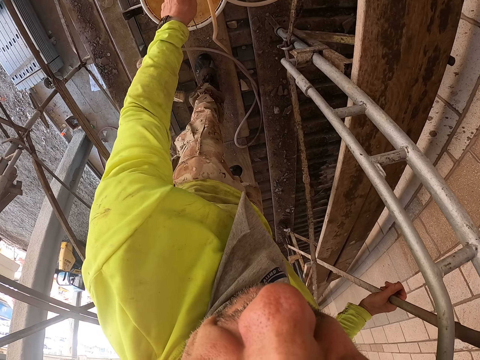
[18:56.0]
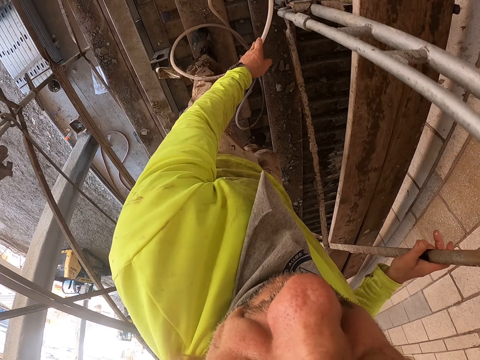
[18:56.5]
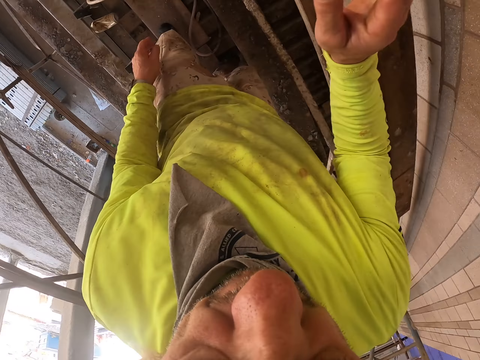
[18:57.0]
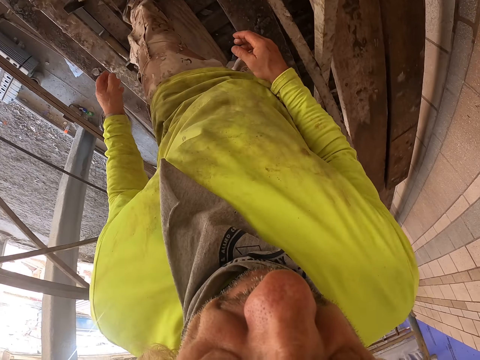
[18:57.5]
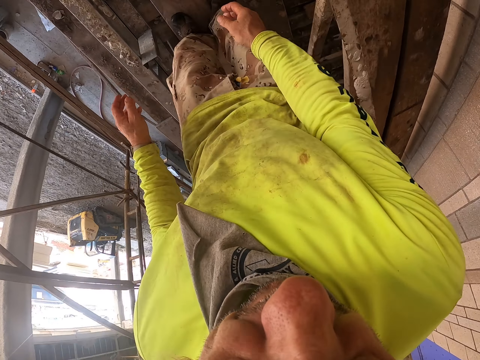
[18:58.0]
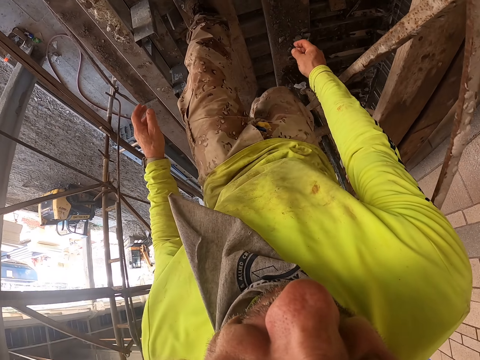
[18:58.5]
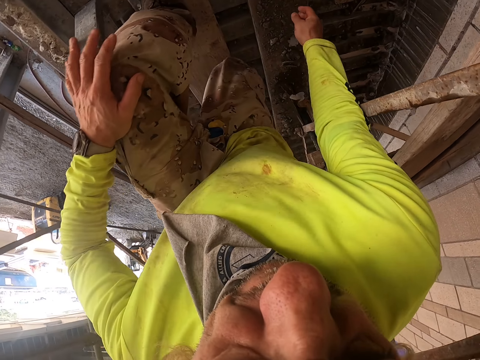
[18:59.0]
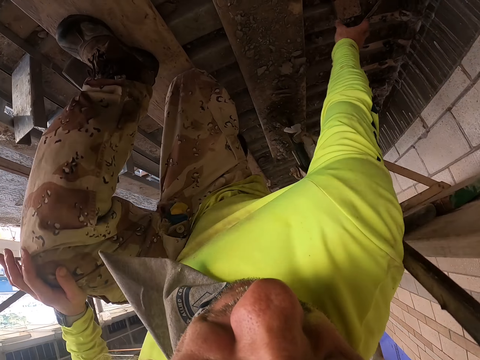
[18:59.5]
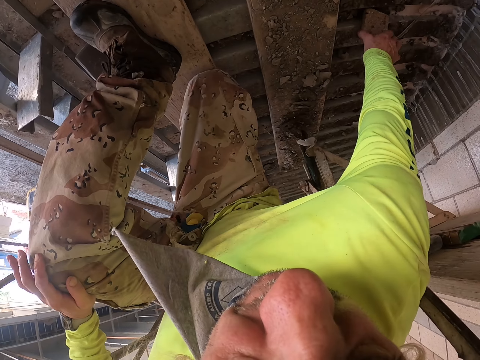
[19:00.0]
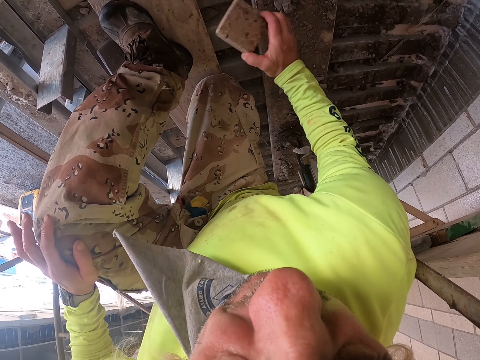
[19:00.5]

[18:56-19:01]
The camera wearer returns the bucket. They walk back. They pick up the wall scrubber.

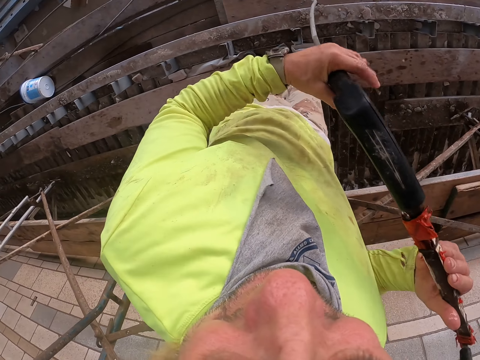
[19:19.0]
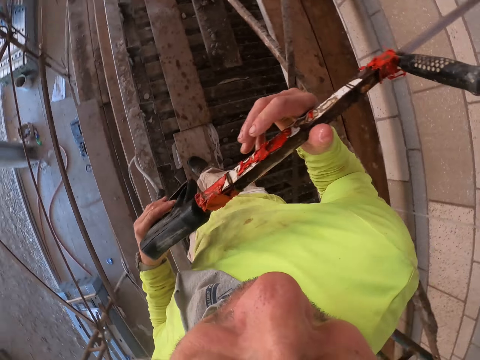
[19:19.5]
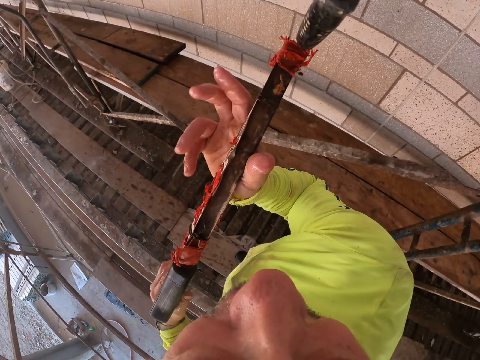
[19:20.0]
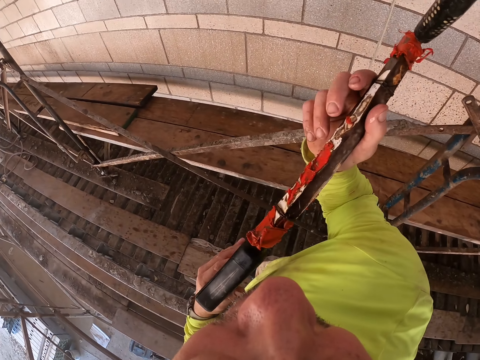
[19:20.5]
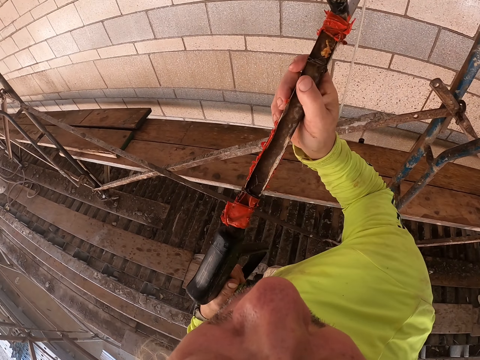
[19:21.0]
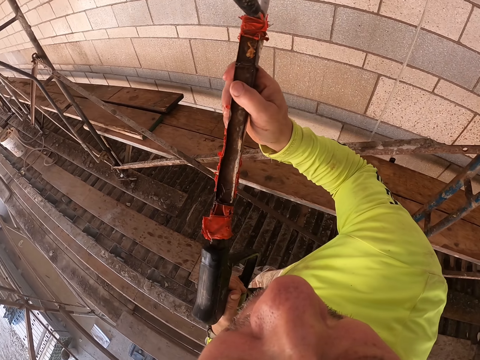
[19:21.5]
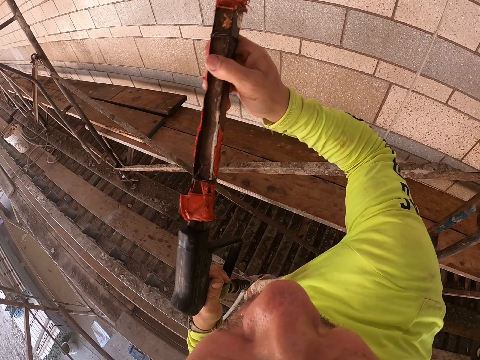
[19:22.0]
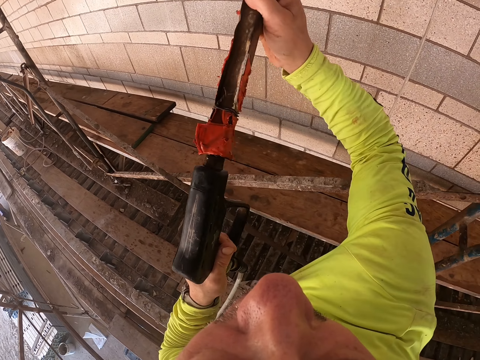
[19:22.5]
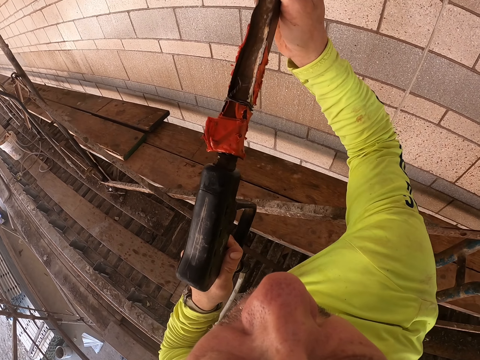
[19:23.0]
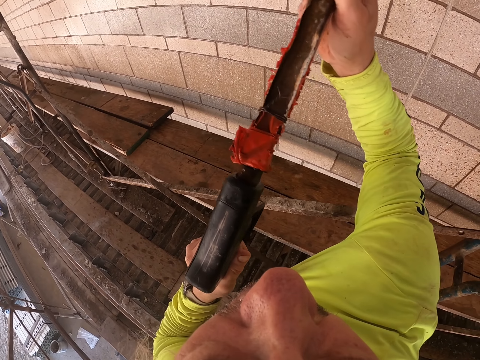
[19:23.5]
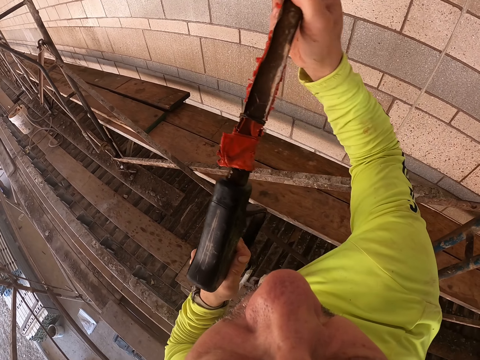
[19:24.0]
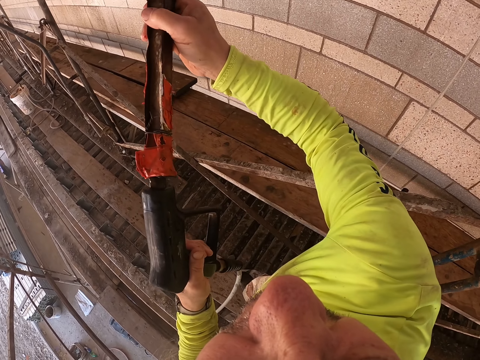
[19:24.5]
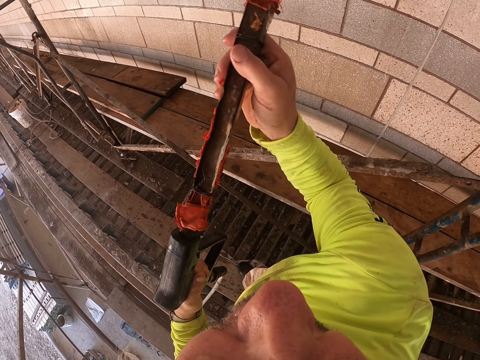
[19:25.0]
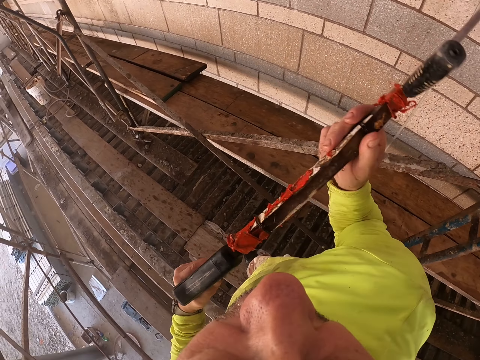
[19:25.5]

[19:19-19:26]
The camera wearer sprays across the wall. They wash the wall.

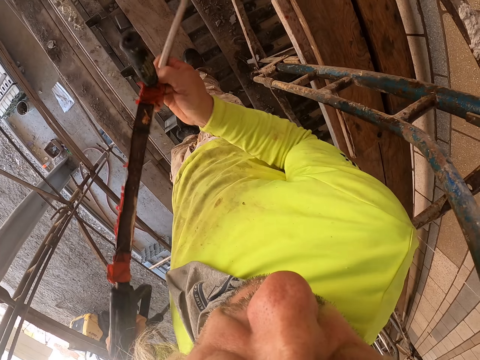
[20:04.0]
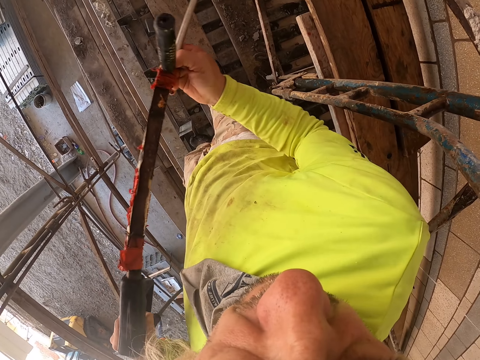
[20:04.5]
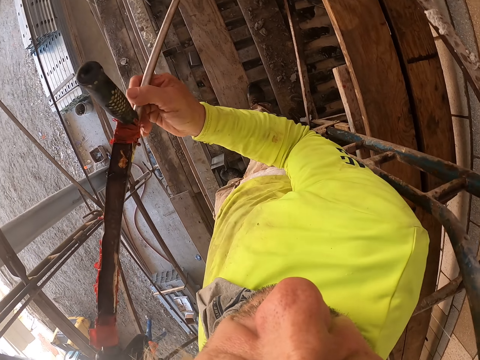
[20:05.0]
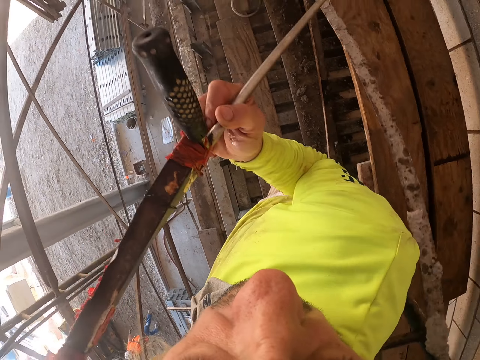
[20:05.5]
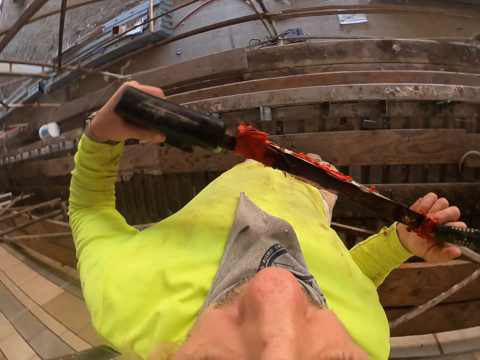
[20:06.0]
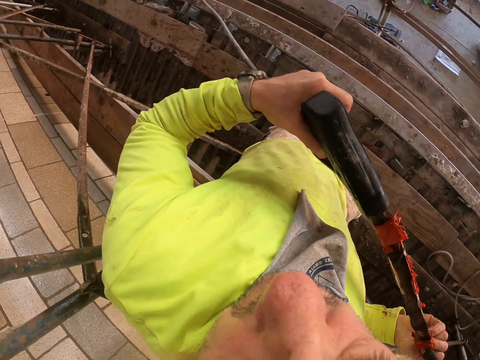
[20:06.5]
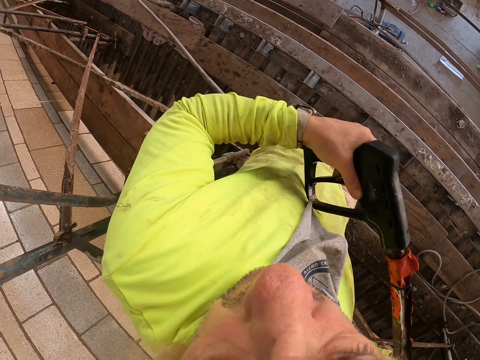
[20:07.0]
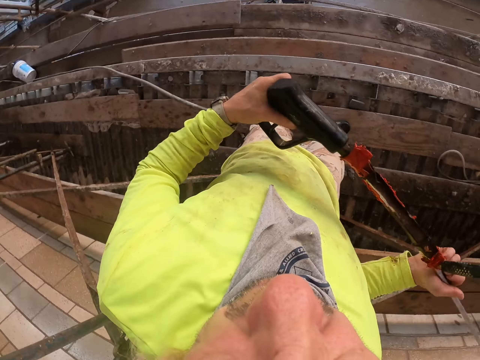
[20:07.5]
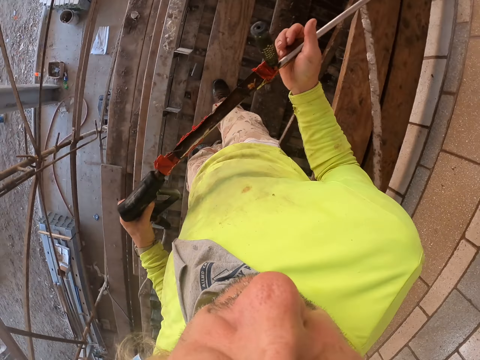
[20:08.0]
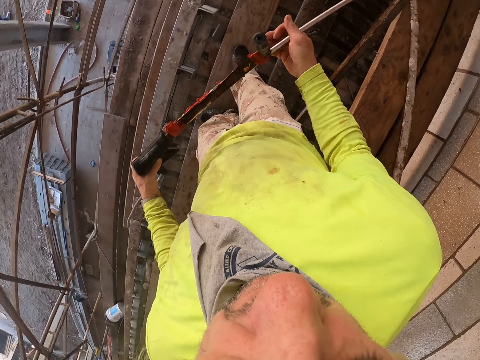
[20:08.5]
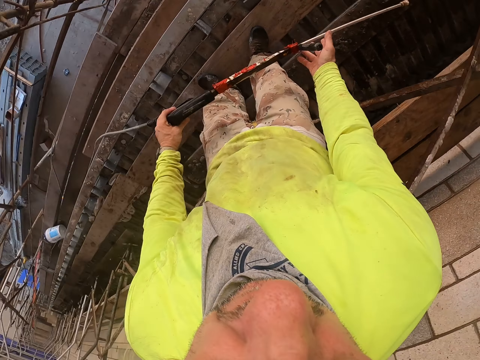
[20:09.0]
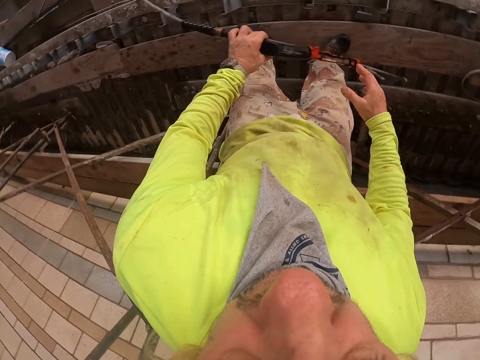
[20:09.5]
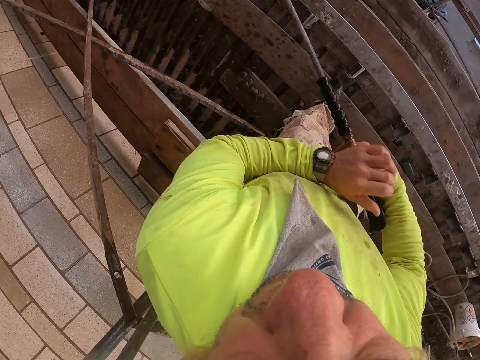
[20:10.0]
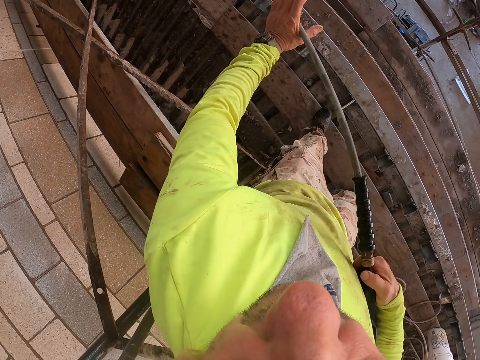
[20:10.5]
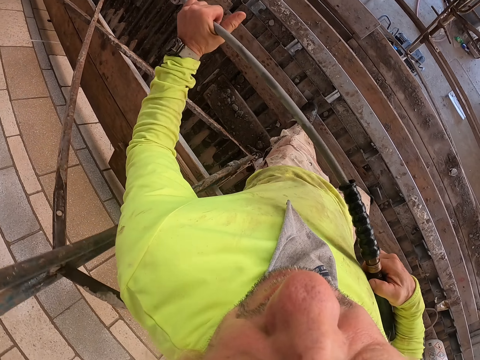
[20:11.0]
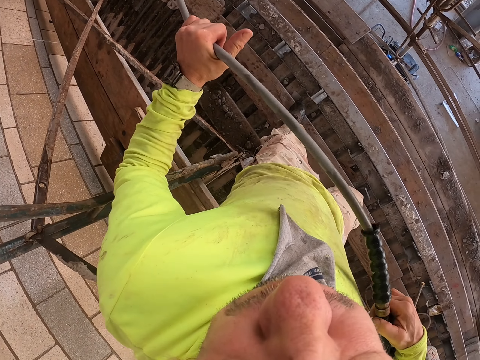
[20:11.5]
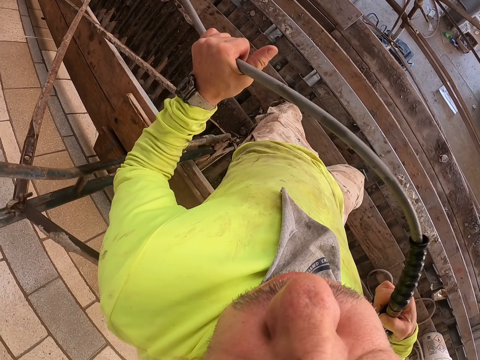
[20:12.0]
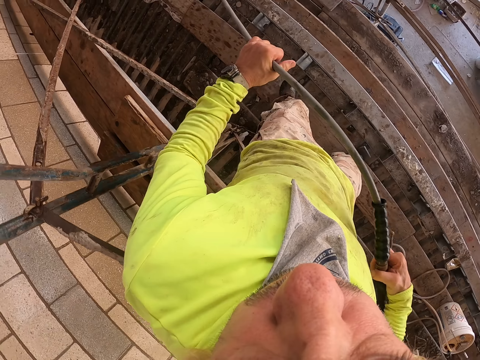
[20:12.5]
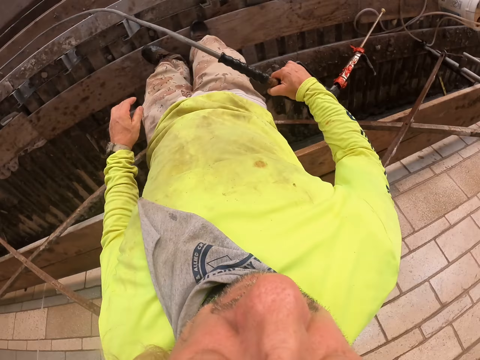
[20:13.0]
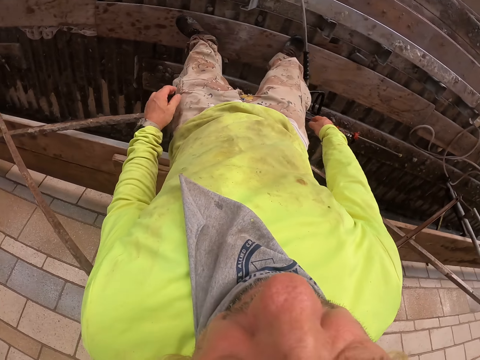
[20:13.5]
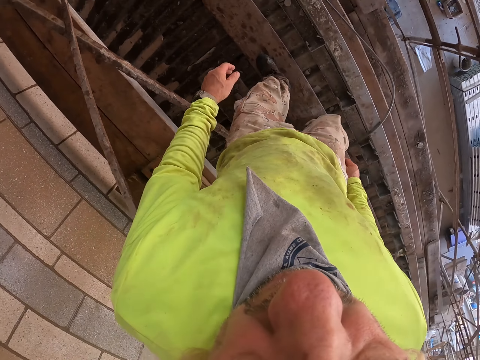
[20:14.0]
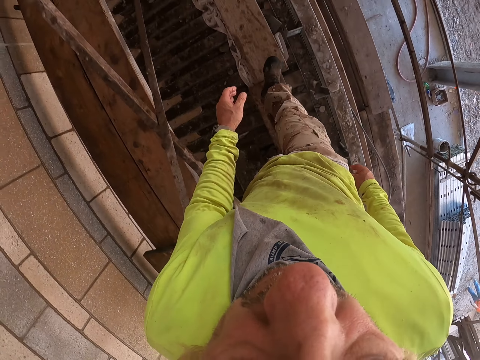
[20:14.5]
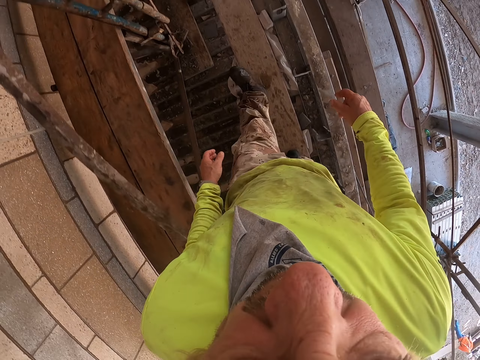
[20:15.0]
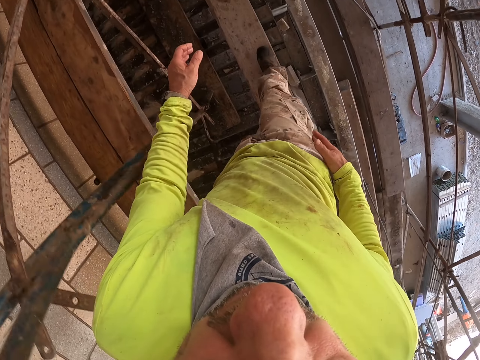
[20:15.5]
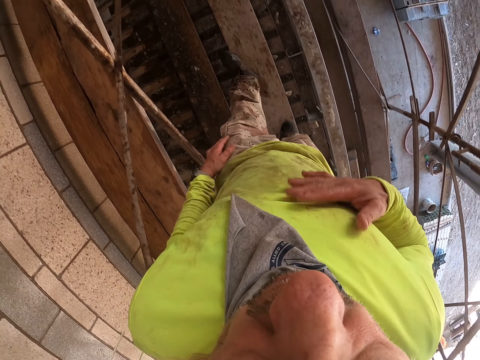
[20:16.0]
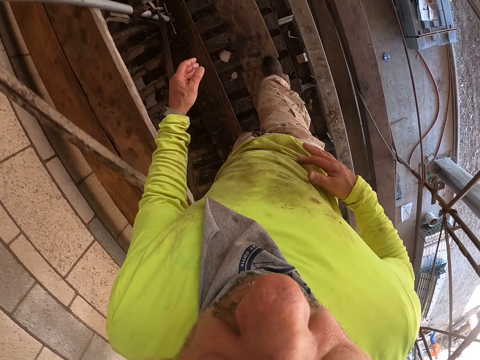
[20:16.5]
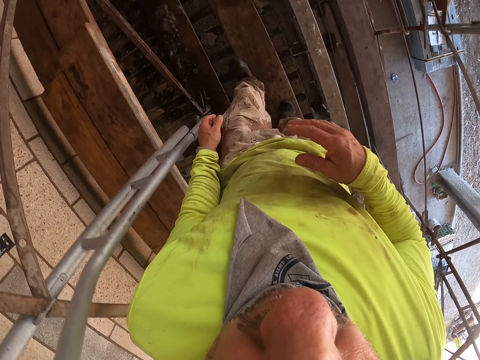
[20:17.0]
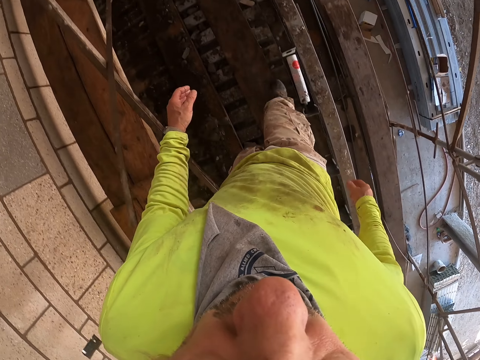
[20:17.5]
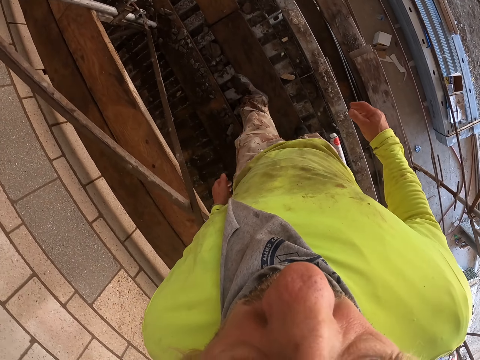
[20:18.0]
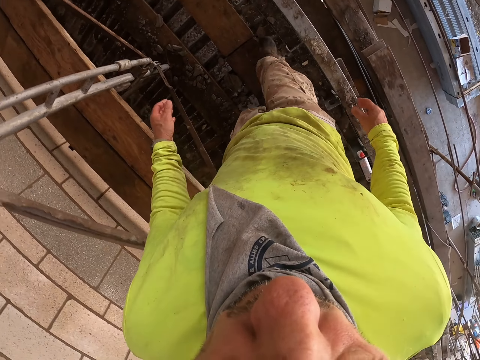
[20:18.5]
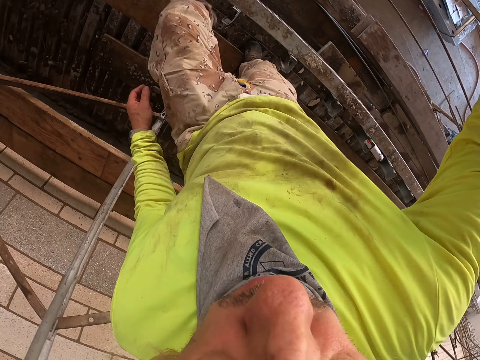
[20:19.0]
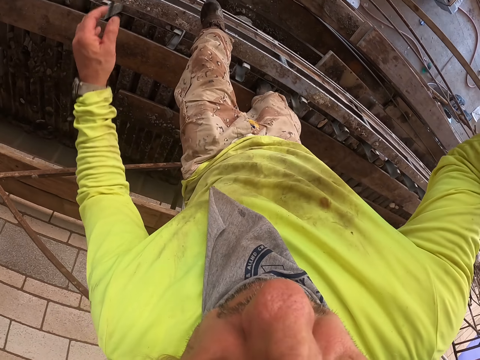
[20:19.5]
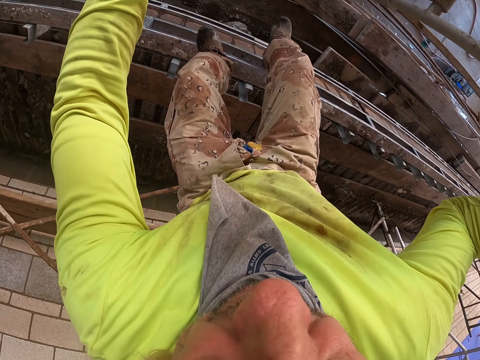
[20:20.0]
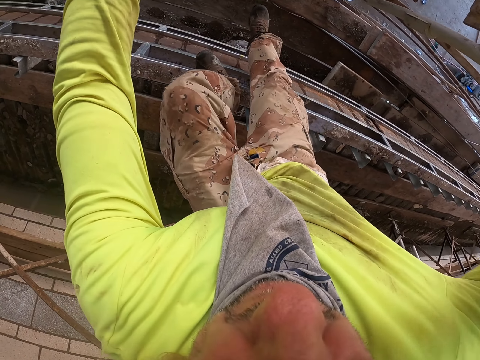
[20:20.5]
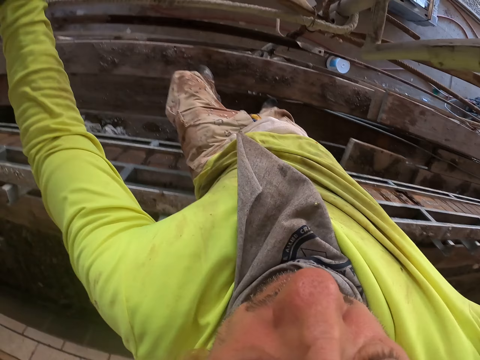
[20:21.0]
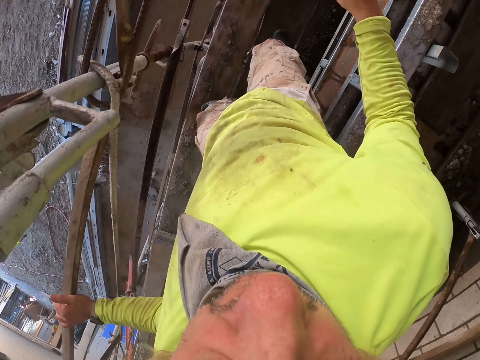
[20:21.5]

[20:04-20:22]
The camera wearer looks aside. They lower the stirrup spray or water pressure gun machine. They pull the pipe of the stirrup spray. They drop the stirrup spray. They return the water pressure gun machine. They walk on the scaffold. They touch the cloth. They walk around. They jump off the scaffold. They touch the scaffolding ladder. They move down the building.
